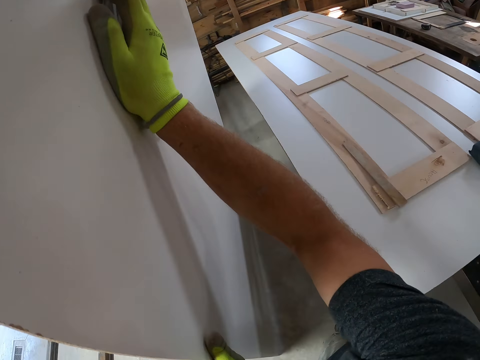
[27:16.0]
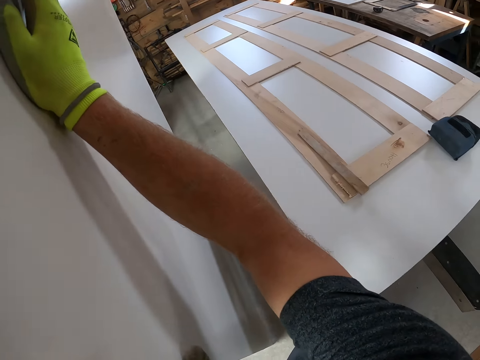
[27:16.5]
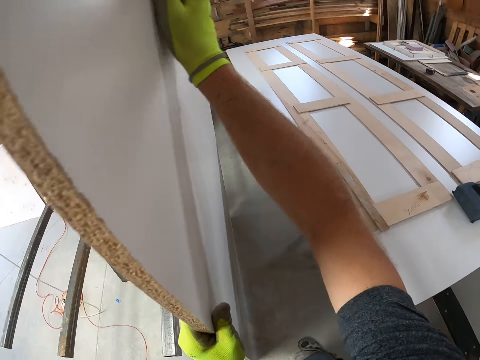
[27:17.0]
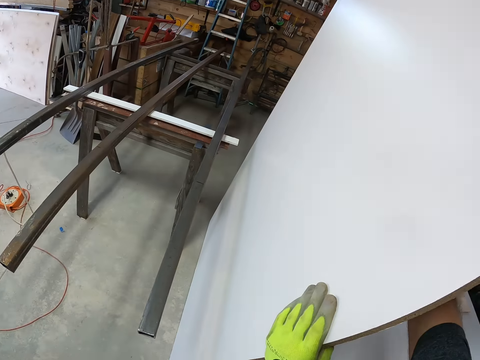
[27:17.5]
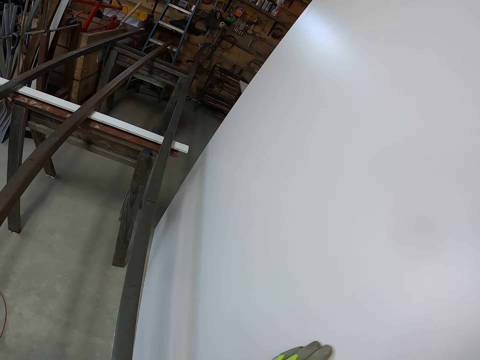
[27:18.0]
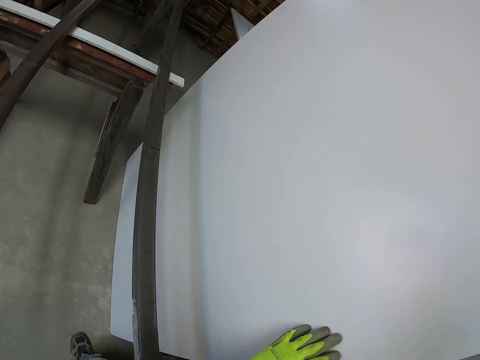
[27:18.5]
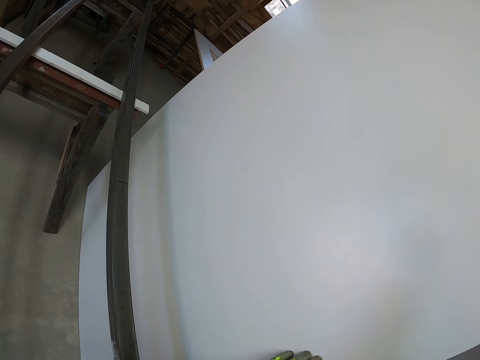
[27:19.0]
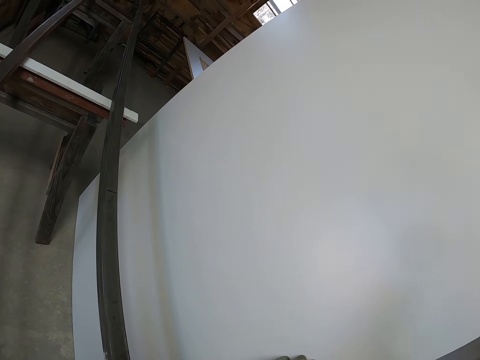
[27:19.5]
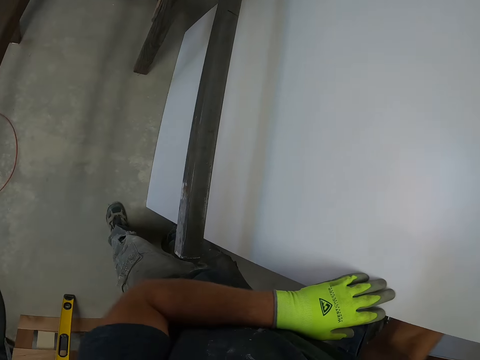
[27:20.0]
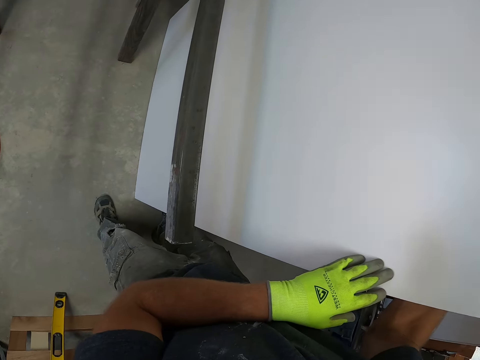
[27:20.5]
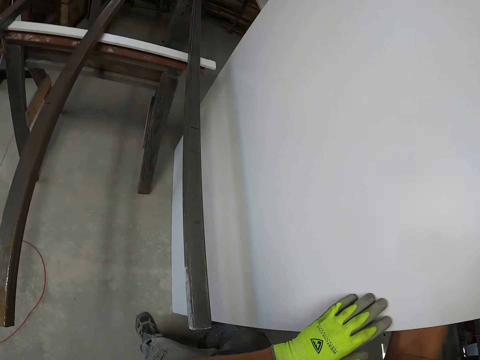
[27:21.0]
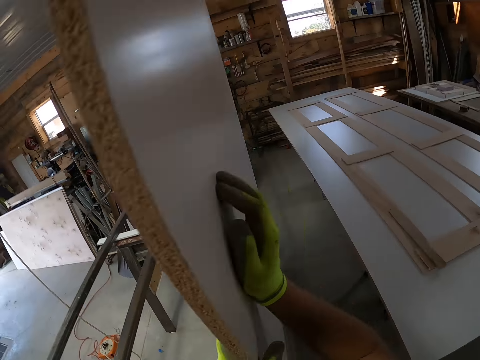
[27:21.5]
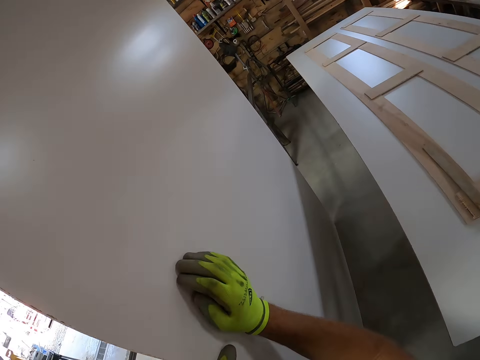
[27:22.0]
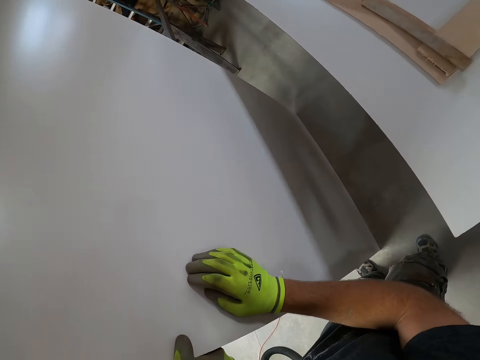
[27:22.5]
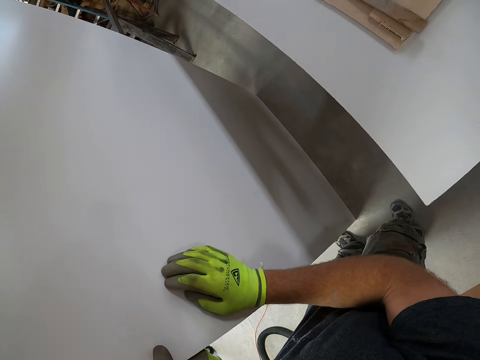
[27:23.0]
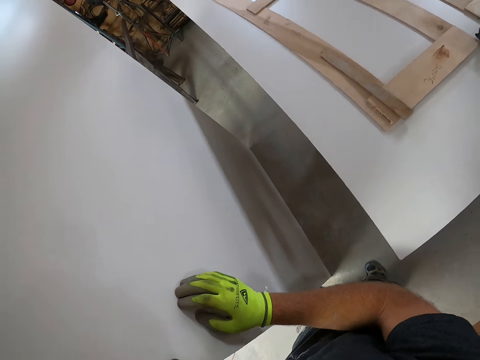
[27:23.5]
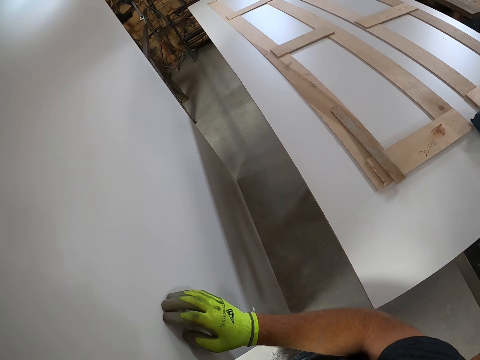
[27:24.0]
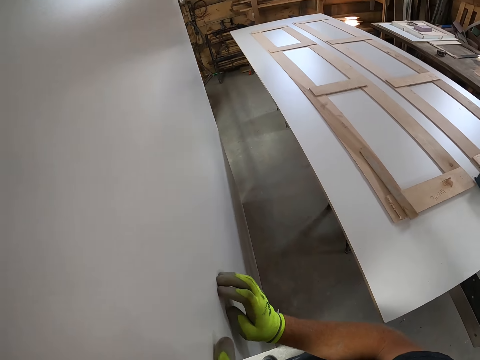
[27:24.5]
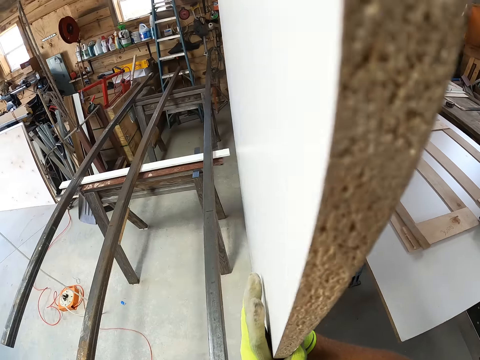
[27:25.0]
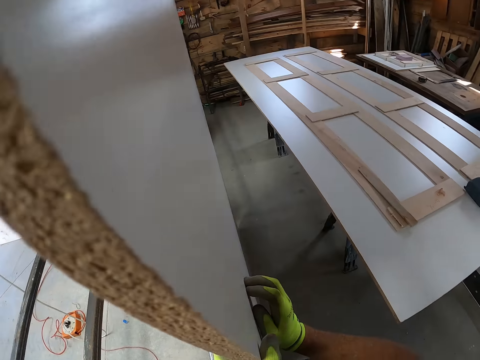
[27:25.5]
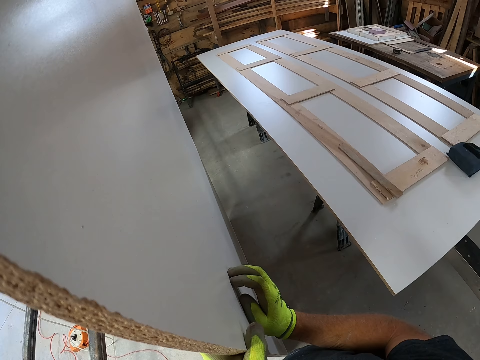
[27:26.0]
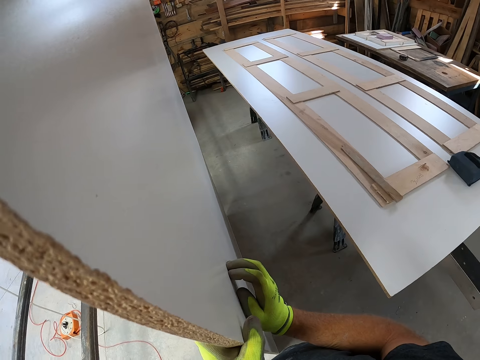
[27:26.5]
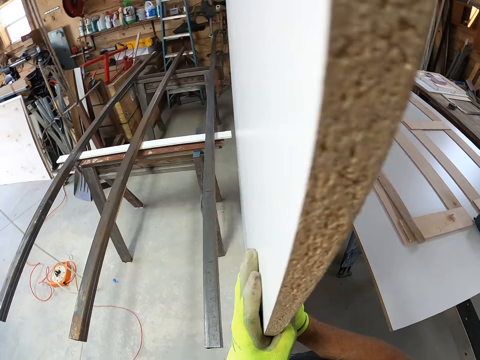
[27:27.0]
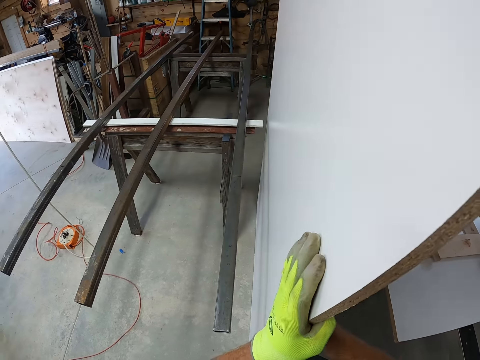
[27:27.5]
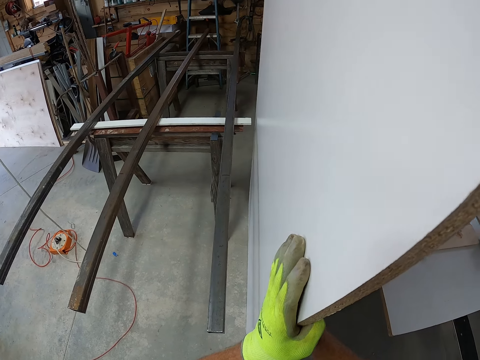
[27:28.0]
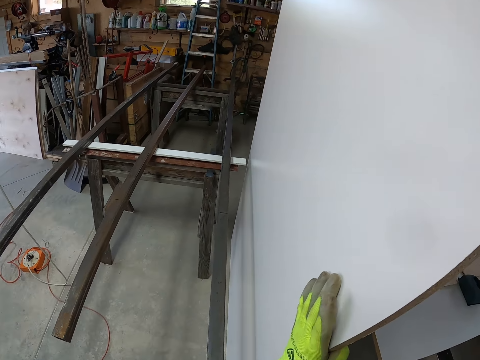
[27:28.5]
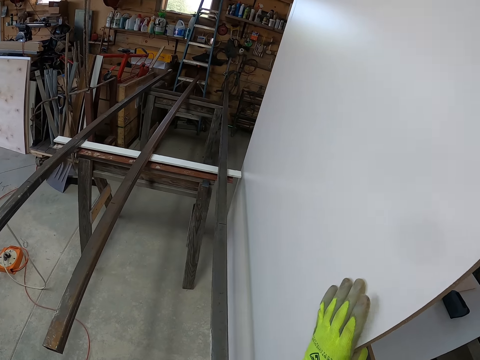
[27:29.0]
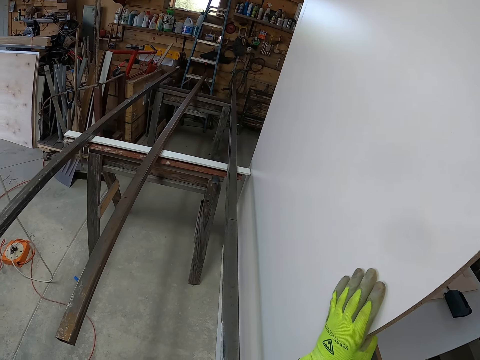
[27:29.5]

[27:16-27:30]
The camera wearer holds the MDF board on the floor. They view the left side of the MDF board. They view the right side of the MDF board. They view the left side of the MDF board. They view the right side of the MDF board. They view the left side of the MDF board.

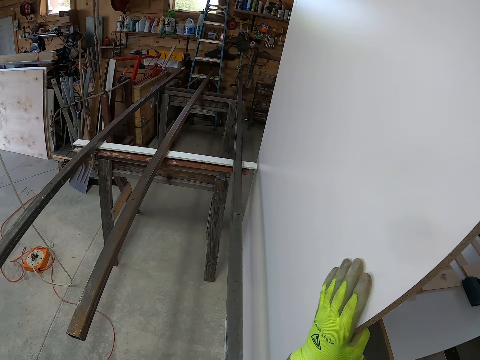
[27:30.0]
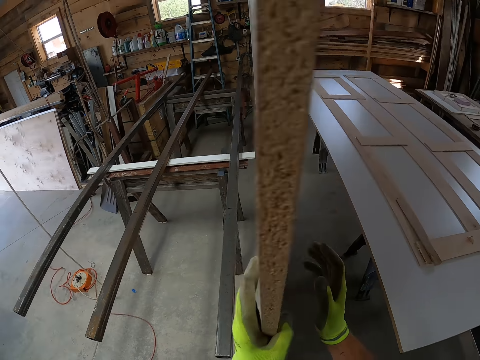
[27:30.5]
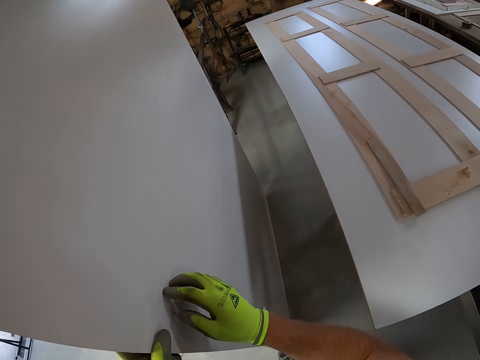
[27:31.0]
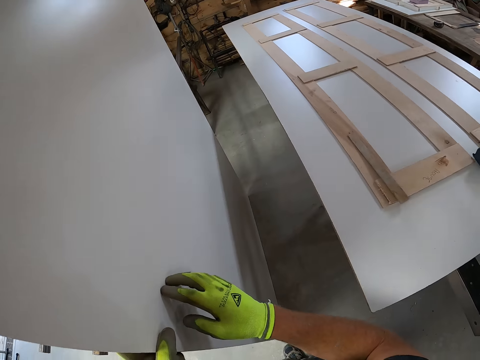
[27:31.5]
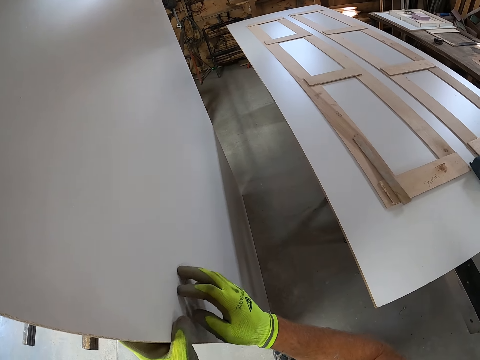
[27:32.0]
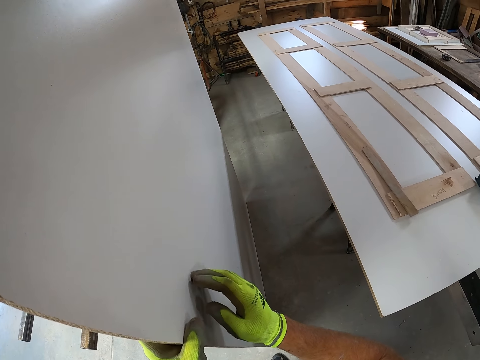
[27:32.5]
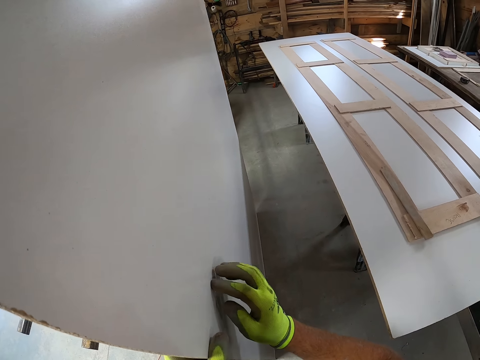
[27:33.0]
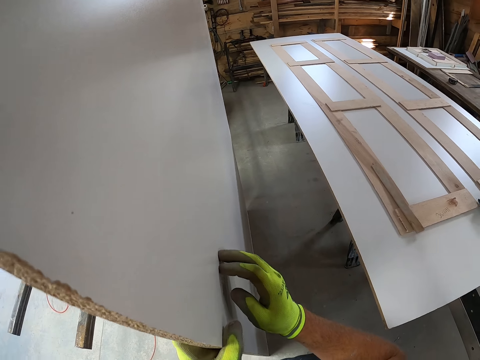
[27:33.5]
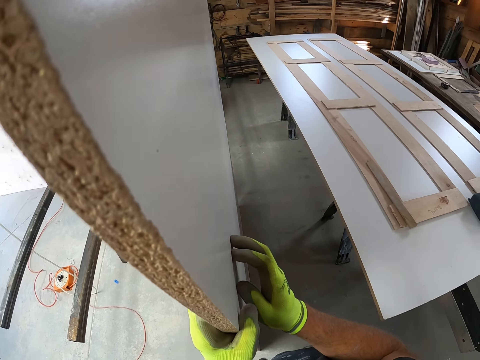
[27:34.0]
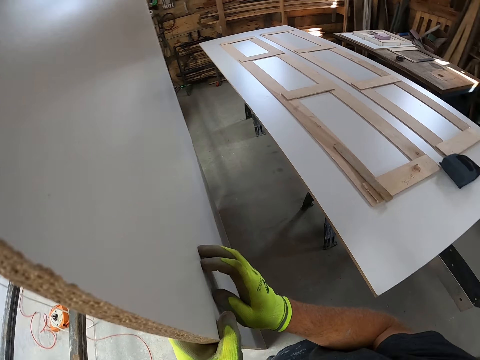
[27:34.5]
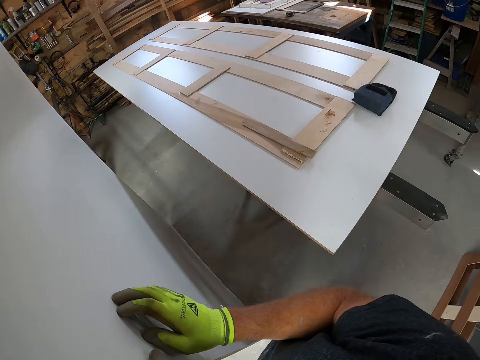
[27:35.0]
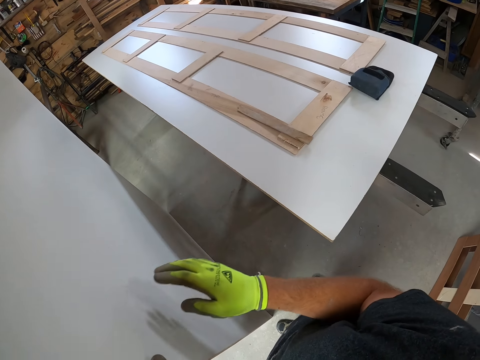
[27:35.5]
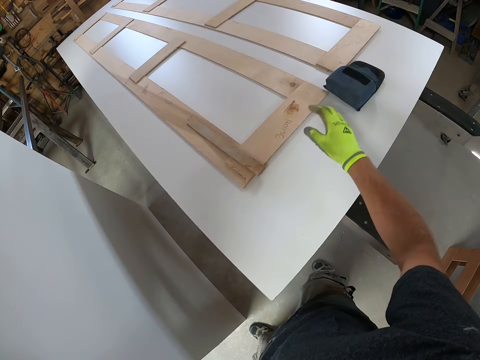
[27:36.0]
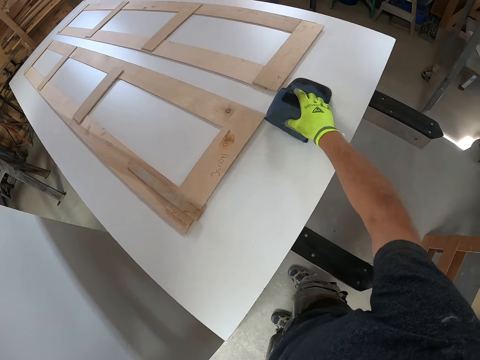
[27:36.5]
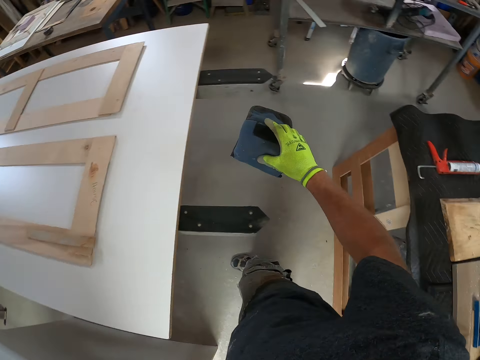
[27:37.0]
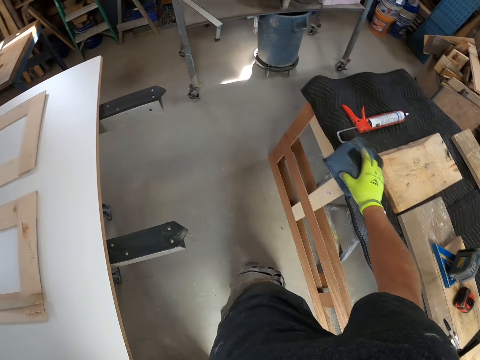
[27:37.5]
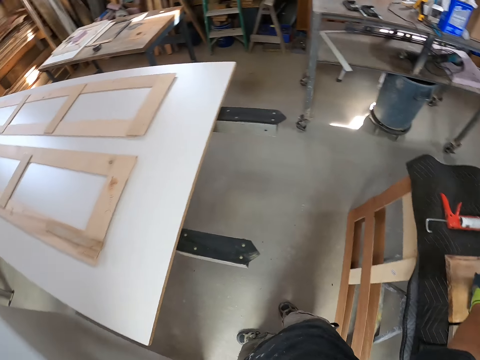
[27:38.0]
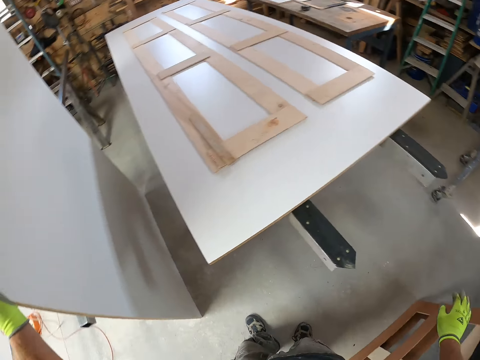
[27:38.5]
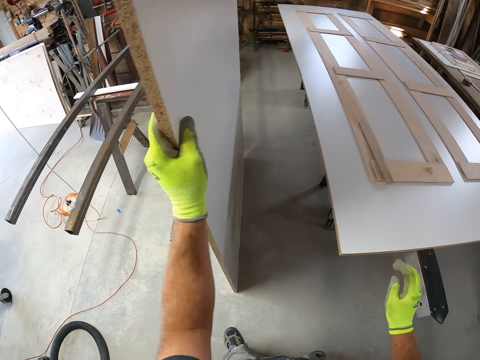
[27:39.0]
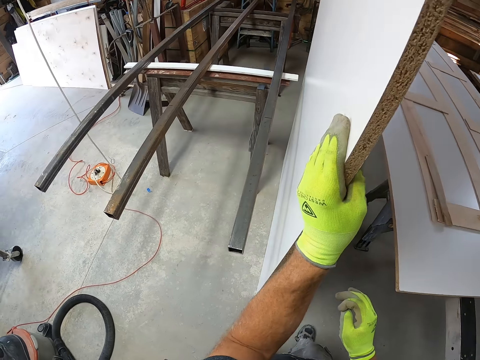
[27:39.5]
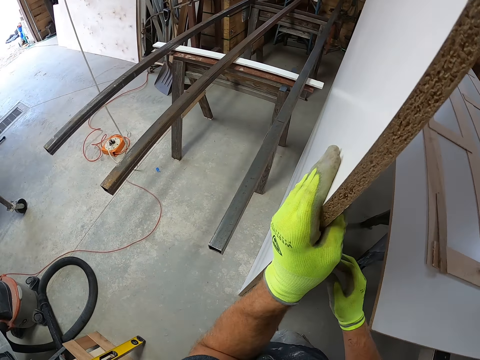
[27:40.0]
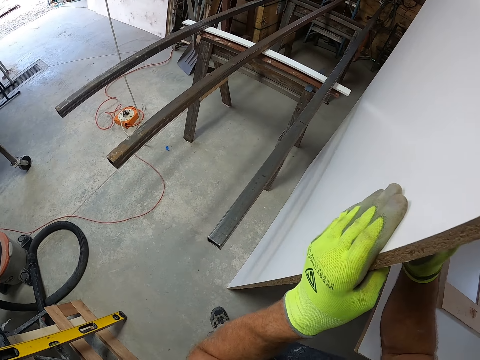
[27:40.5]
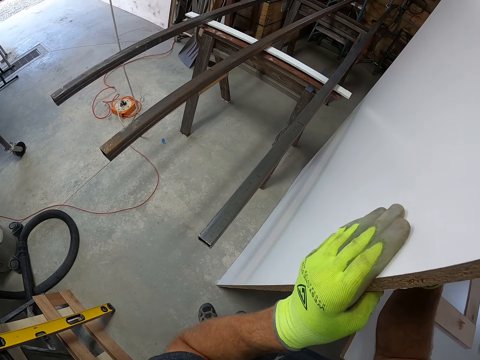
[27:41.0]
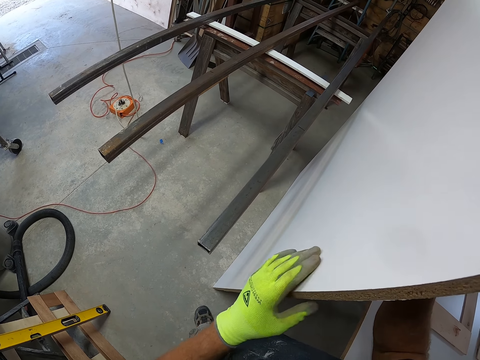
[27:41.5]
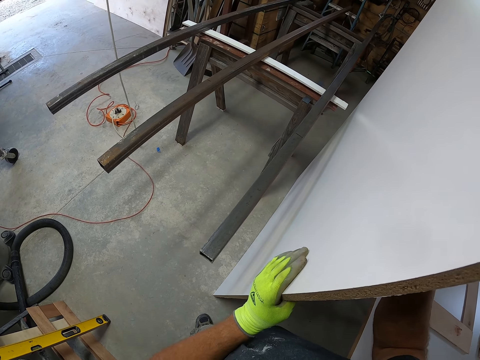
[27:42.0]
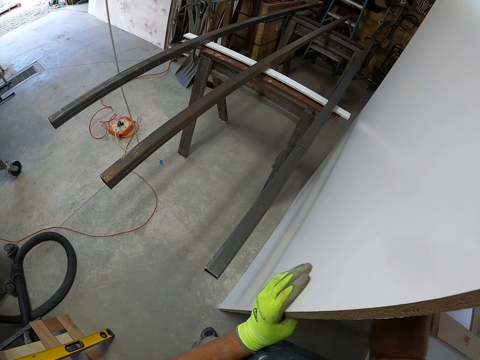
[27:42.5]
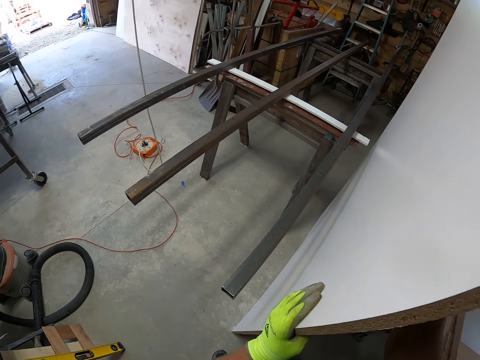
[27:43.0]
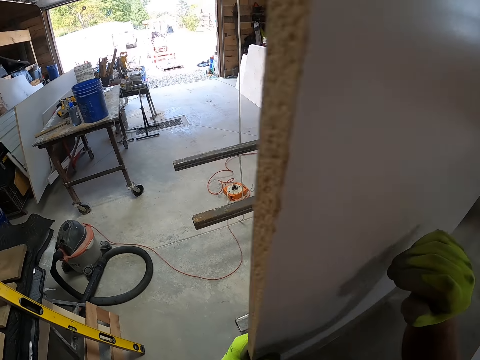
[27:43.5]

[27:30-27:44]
The camera wearer views the right side of the MDF board. They touch the MDF with right hand fingers. They pick up a wood clip or accessory bag from the table top. They turn behind. They put the accessory bag on a piece of wood. They turn forward. They view the left side of the MDF board. They hold the MDF with both hands.
